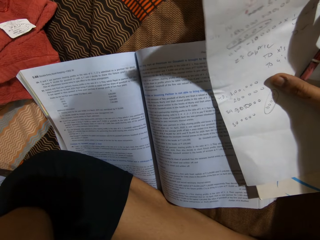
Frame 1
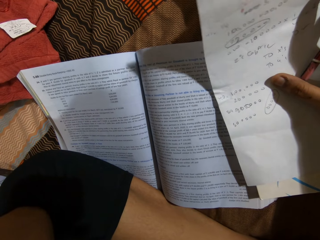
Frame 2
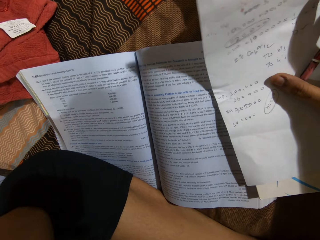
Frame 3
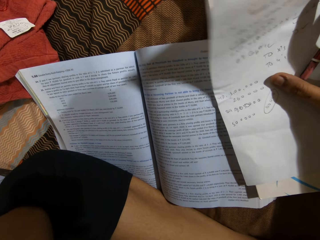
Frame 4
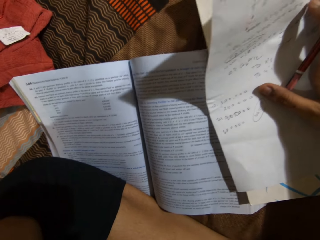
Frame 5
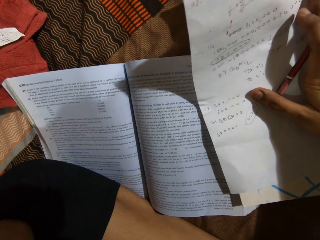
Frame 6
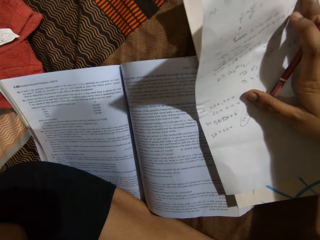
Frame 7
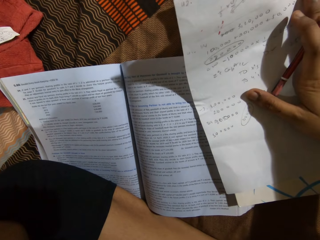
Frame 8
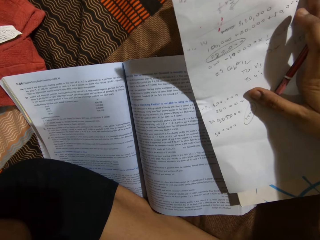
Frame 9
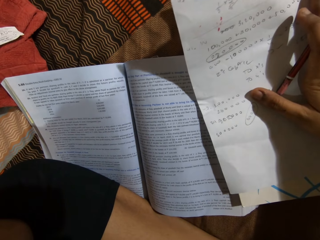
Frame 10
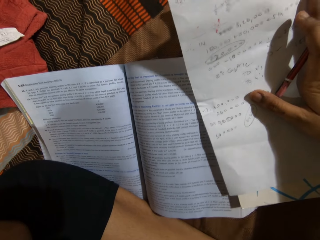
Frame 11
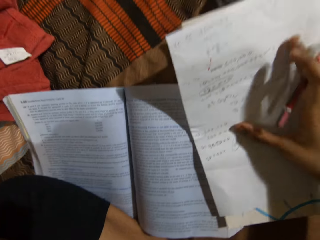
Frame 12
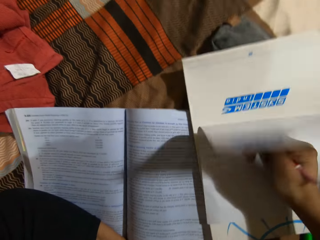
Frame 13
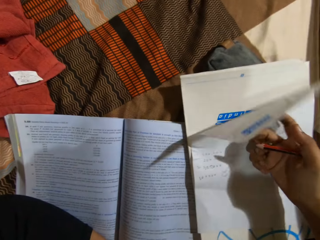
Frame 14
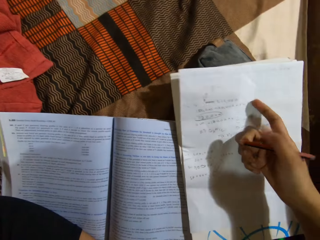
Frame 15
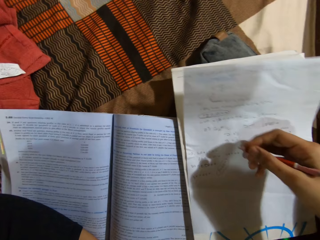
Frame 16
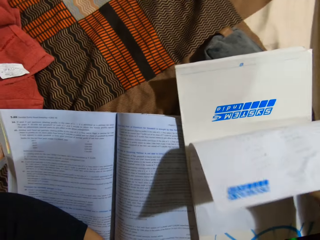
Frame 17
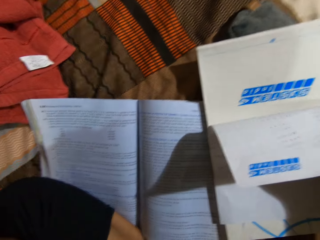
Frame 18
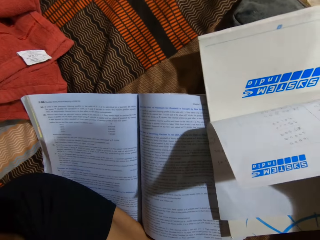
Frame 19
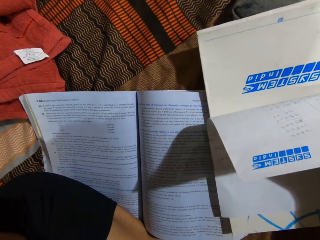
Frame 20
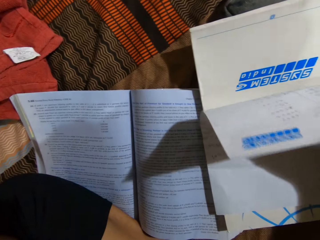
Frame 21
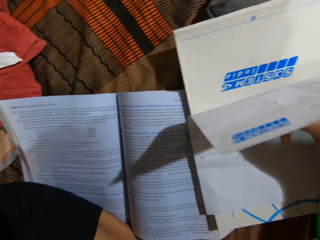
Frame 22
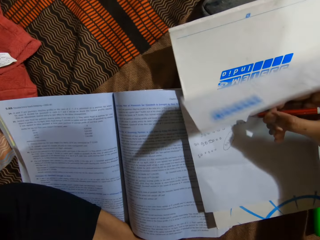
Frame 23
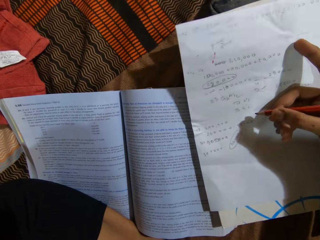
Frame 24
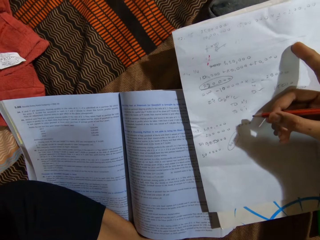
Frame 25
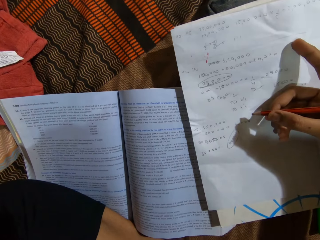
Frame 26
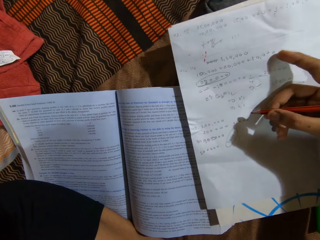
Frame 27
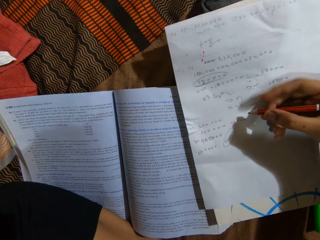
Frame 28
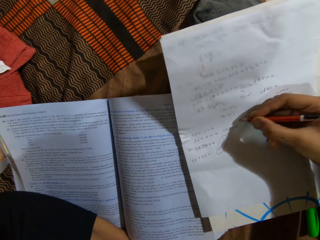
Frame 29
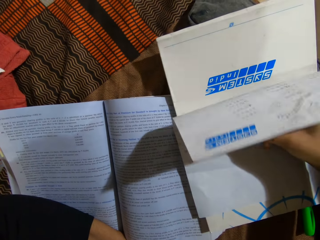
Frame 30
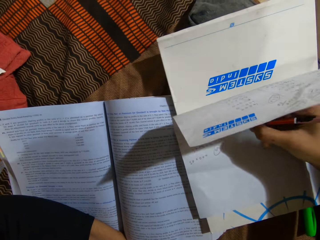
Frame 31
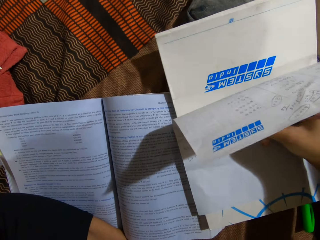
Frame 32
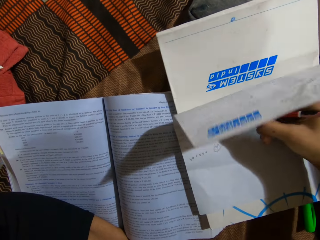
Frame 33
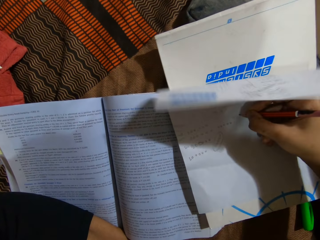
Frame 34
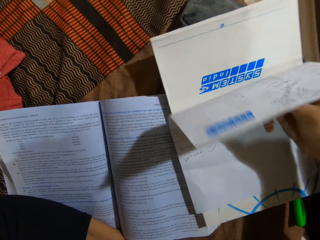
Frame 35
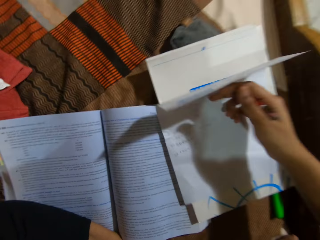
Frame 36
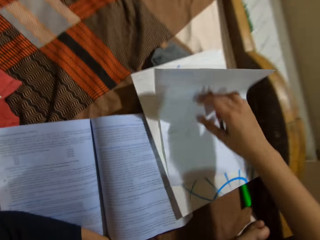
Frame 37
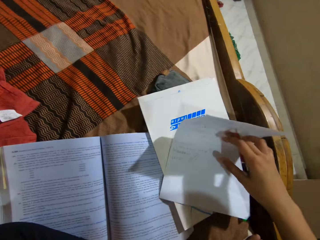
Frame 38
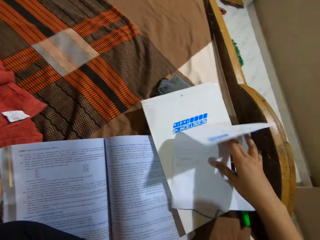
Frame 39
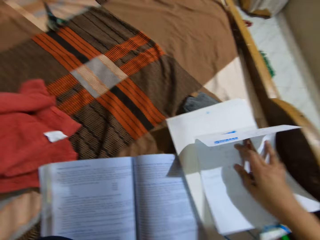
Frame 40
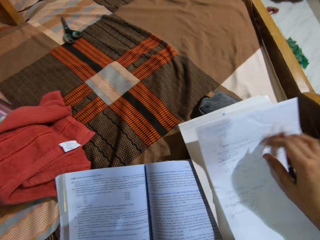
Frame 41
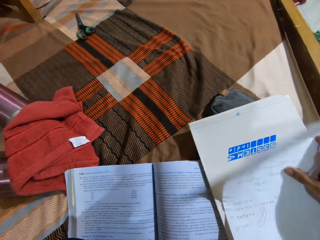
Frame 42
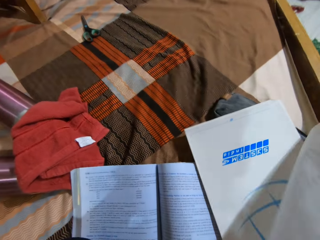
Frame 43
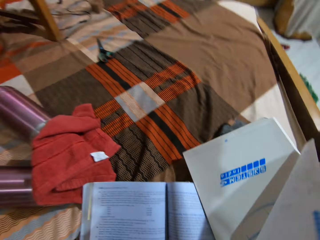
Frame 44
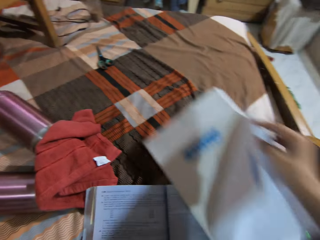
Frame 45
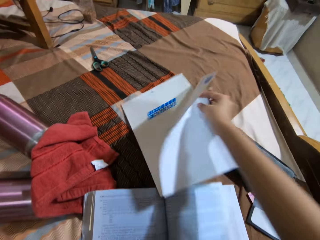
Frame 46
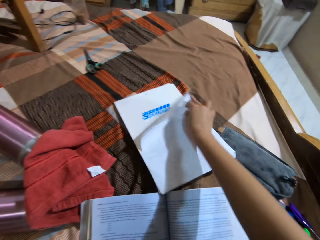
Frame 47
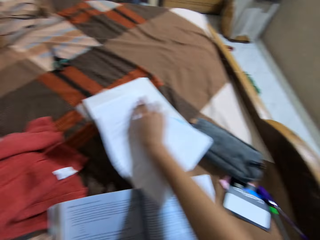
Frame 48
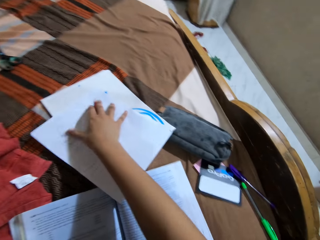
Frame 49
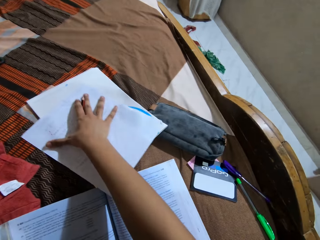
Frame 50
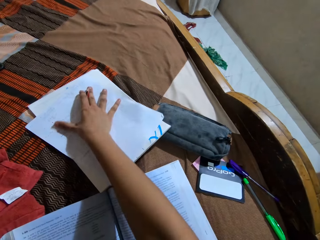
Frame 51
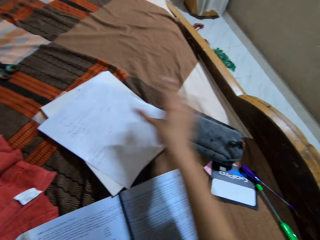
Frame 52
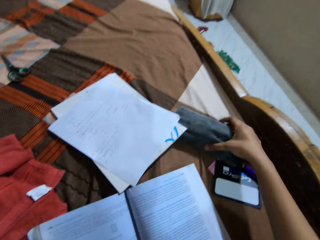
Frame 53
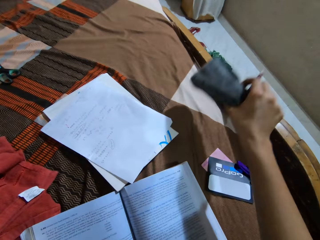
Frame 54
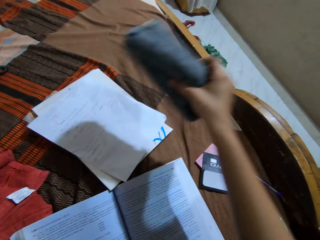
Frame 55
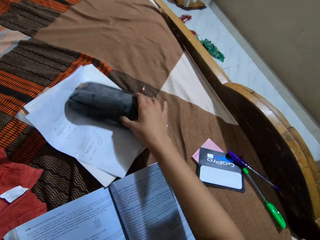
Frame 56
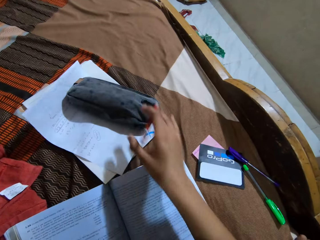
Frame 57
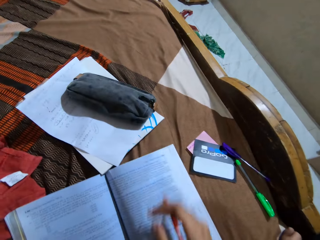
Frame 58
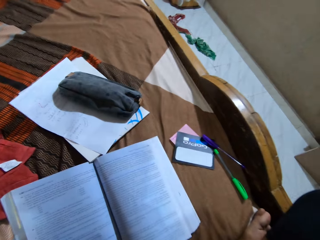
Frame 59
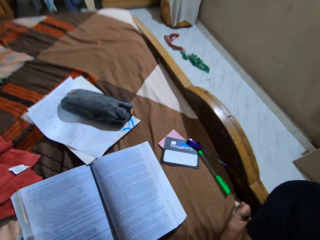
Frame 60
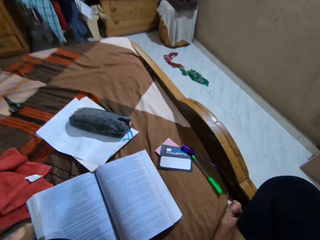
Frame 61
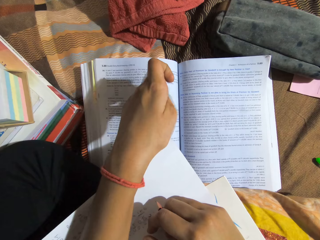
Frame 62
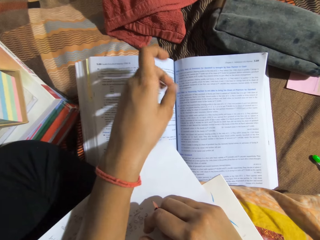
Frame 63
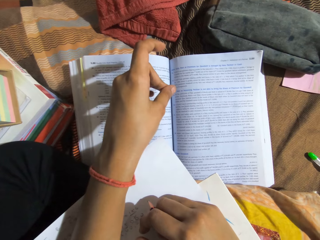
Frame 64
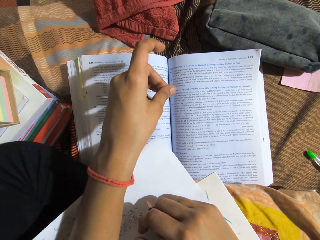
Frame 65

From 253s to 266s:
The camera wearer adjusts a piece of paper on a book. They write on the piece of paper with a pencil. They adjust the piece of paper on the book and pick up the piece of paper from the book. They place the book with the paper on a bed. They pick up a bag from the bed. They put down the bag on the piece of paper on the bed.

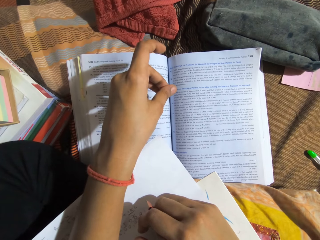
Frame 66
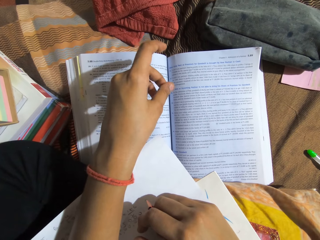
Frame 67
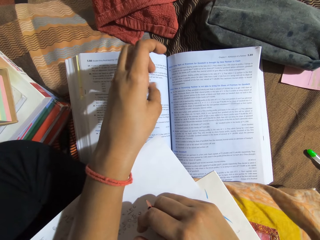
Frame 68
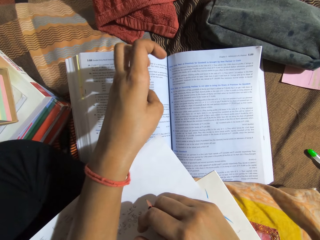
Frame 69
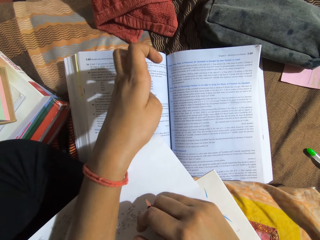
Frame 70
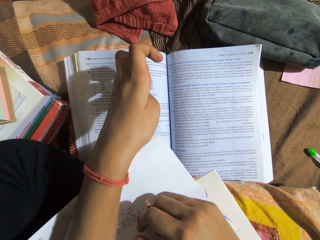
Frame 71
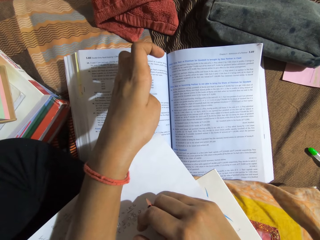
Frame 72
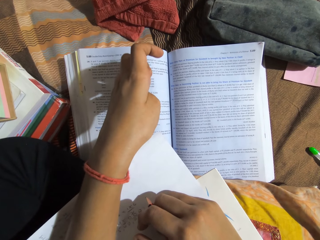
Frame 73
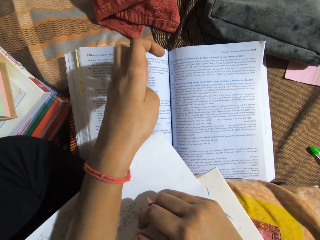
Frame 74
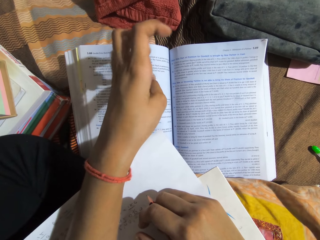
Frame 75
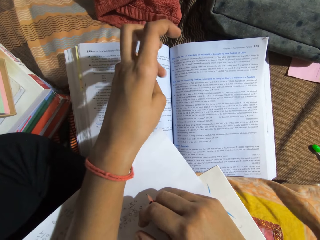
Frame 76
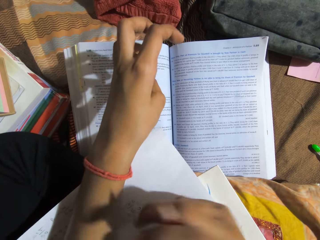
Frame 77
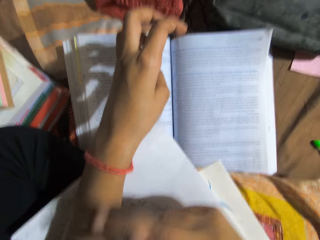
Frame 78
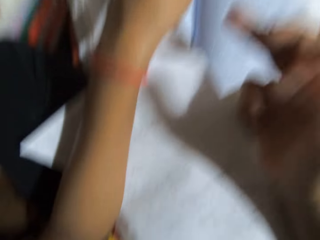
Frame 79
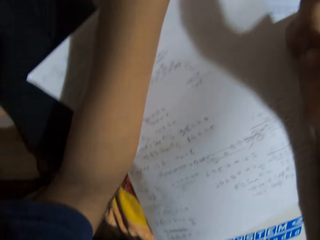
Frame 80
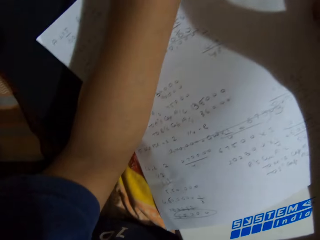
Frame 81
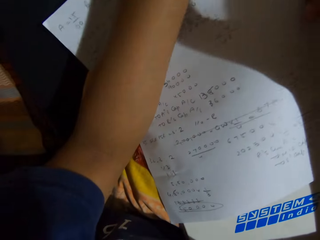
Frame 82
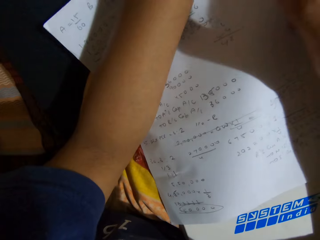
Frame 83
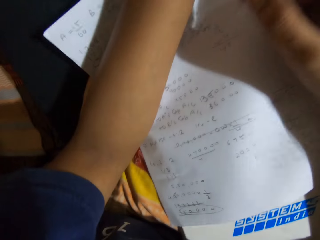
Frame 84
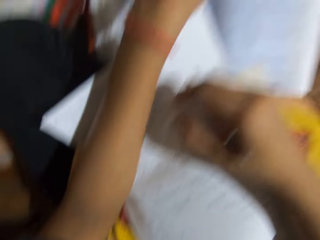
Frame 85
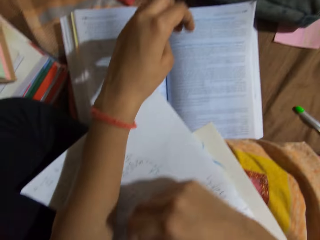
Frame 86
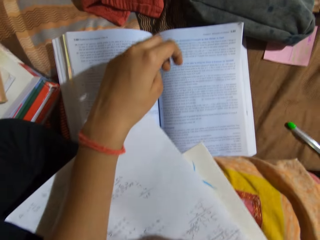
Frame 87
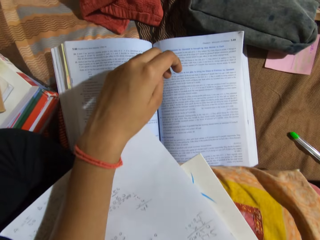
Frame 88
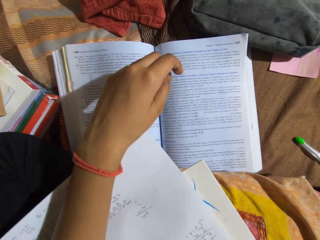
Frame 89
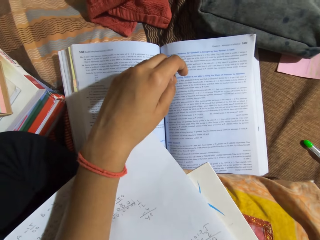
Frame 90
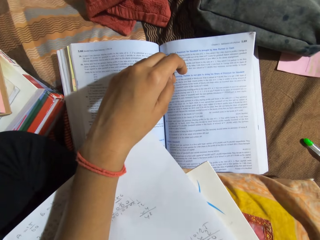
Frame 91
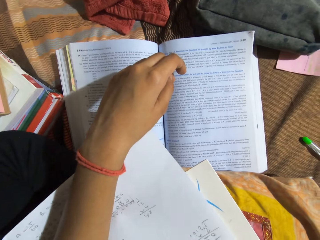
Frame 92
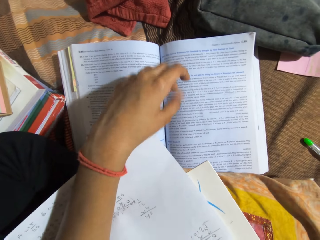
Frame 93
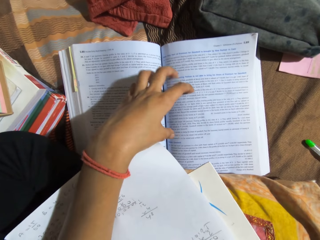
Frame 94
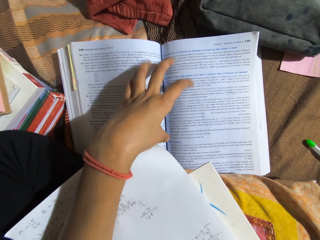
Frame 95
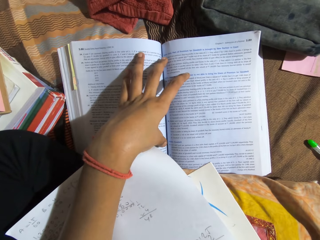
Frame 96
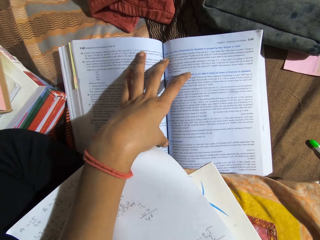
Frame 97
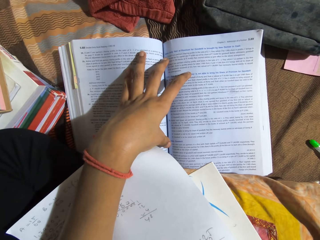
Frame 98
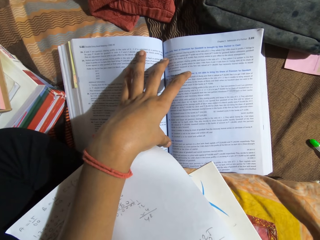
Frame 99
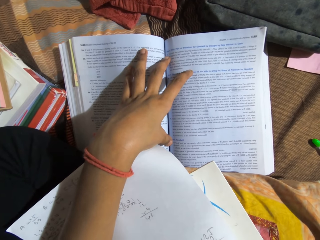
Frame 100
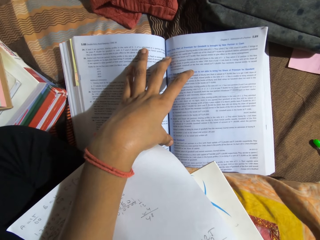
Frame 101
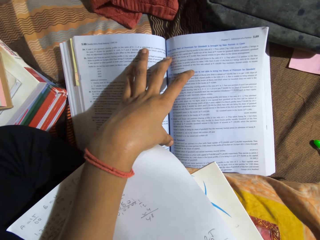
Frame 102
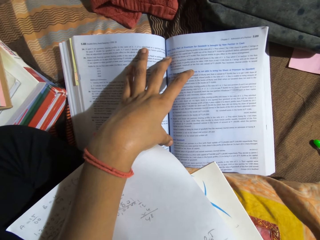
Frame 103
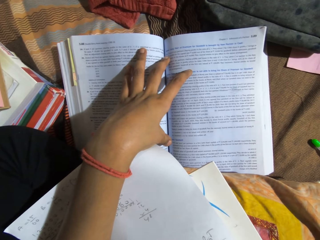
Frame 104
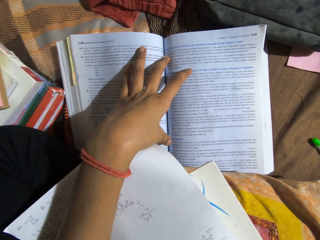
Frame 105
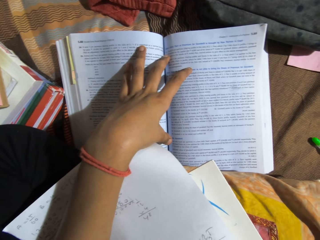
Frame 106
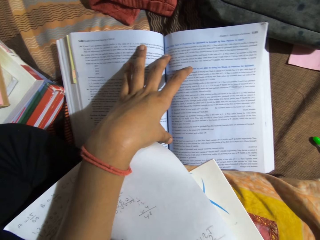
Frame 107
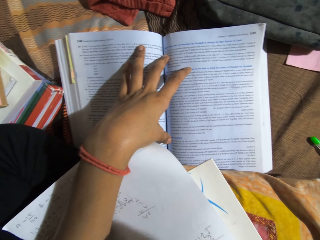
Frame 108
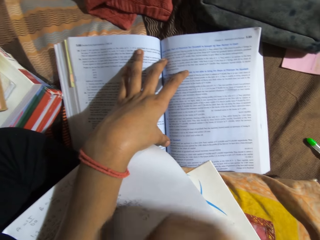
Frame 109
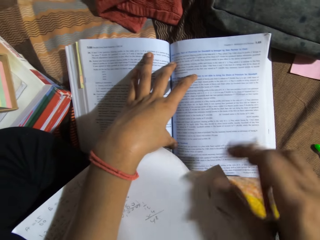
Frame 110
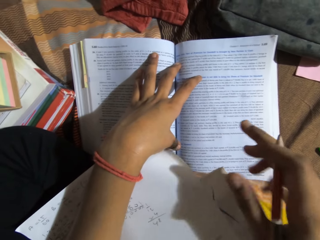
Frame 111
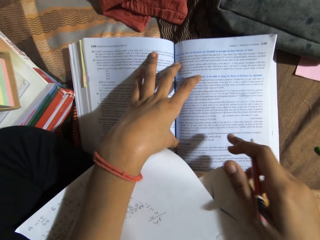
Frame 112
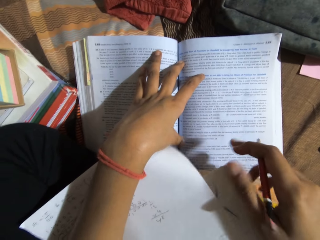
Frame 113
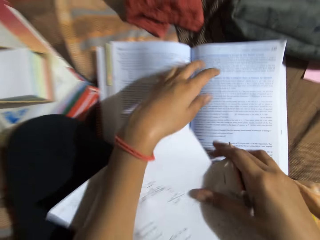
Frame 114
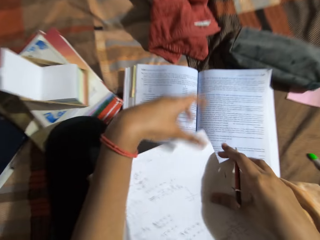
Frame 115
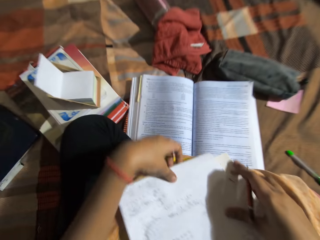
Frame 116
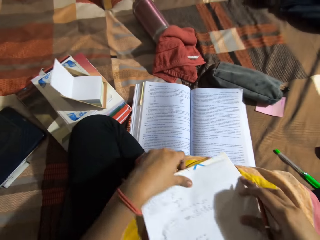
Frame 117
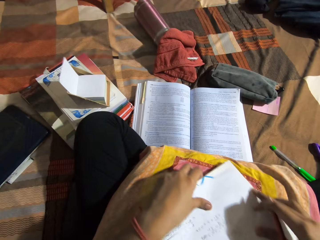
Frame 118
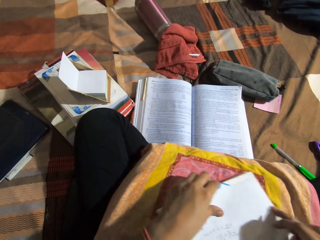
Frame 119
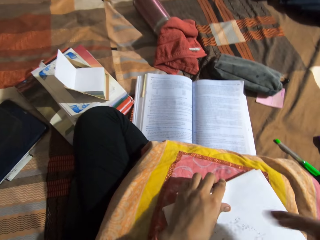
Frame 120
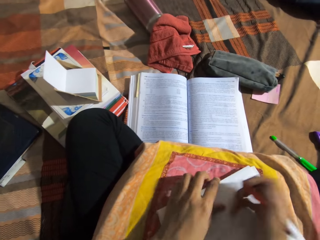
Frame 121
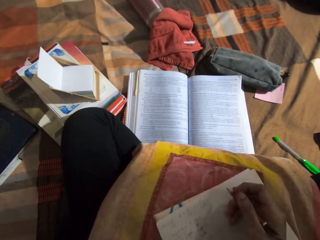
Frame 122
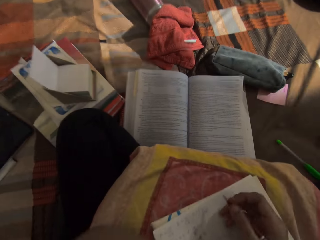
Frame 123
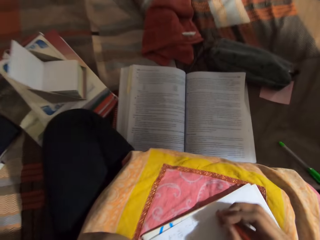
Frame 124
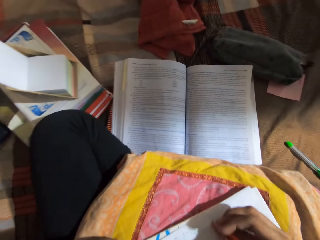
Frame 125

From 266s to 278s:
The camera wearer twitches fingers together. She looks at a piece of paper on a book. She holds the book with a hand on a bed. She touches the textbook. She moves the piece of paper on a lap with a hand. She places the book with the paper on her lap.
